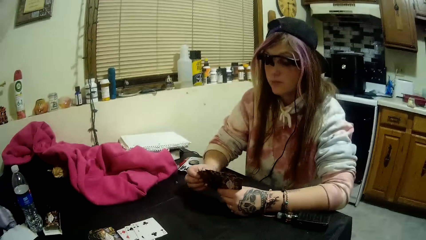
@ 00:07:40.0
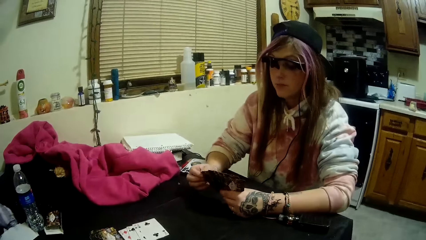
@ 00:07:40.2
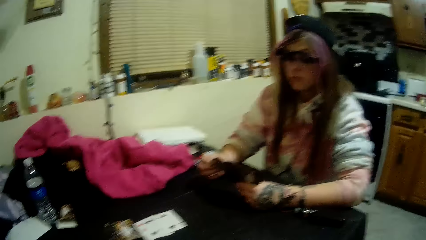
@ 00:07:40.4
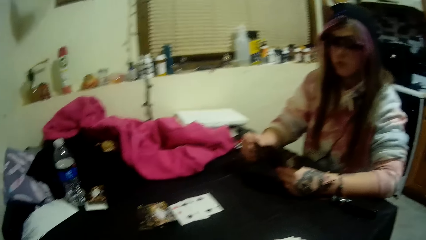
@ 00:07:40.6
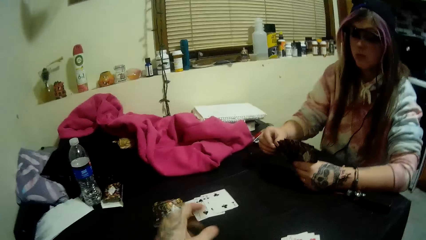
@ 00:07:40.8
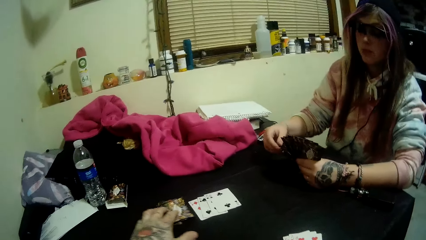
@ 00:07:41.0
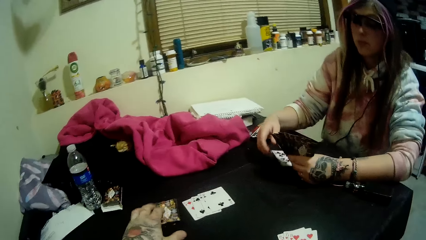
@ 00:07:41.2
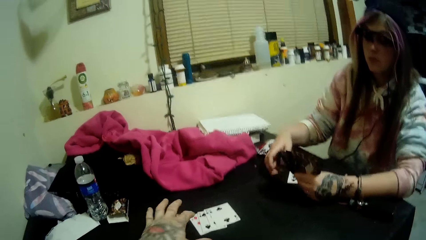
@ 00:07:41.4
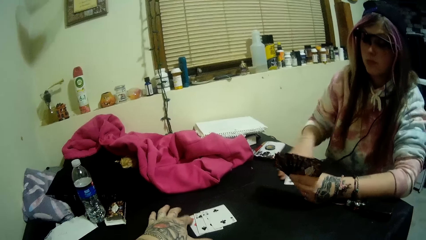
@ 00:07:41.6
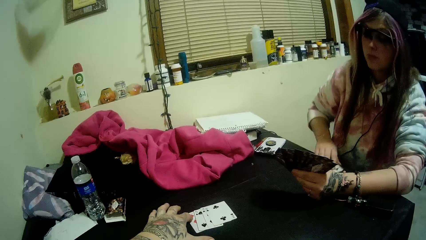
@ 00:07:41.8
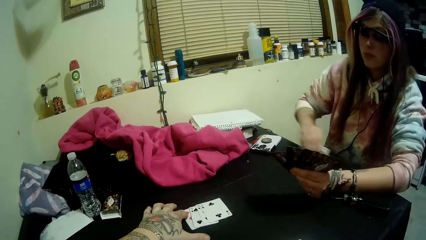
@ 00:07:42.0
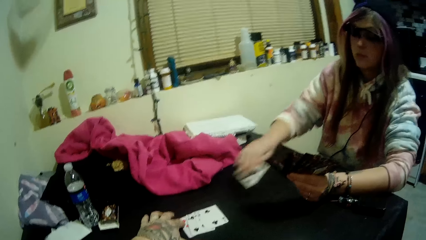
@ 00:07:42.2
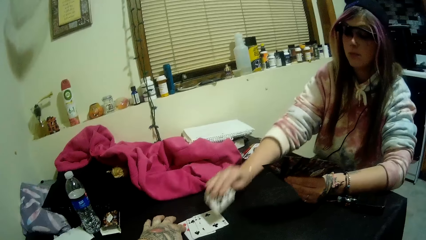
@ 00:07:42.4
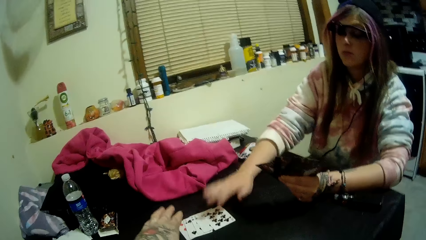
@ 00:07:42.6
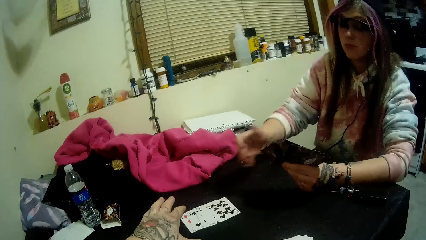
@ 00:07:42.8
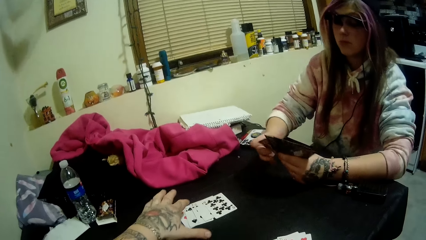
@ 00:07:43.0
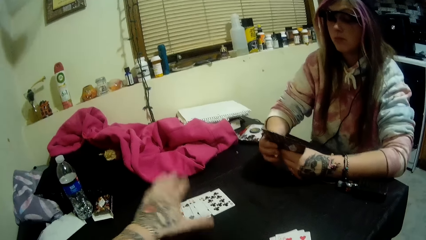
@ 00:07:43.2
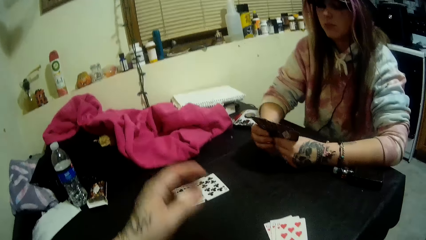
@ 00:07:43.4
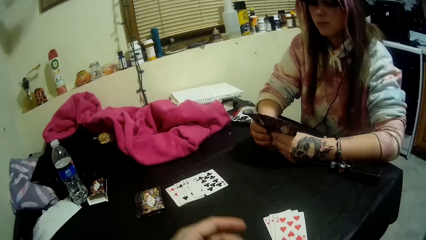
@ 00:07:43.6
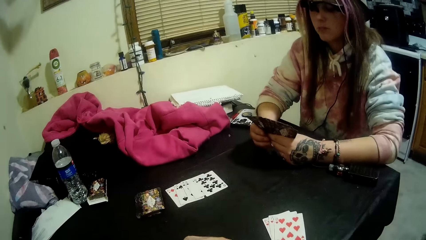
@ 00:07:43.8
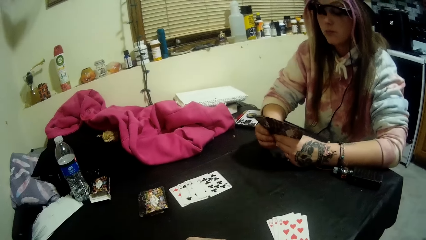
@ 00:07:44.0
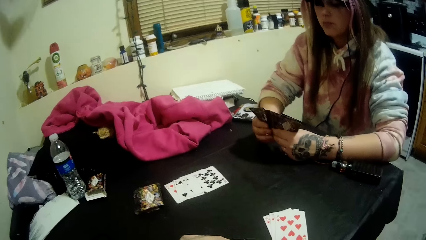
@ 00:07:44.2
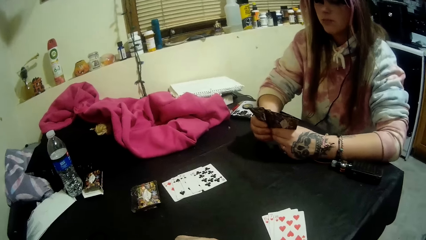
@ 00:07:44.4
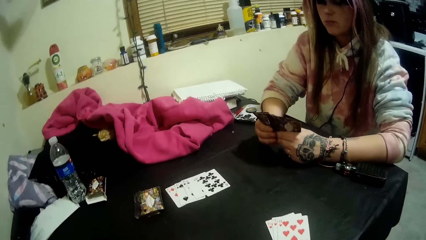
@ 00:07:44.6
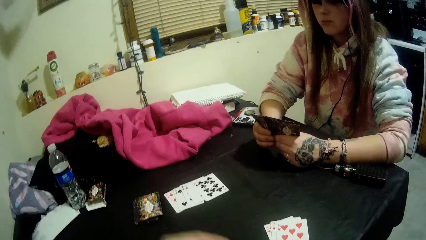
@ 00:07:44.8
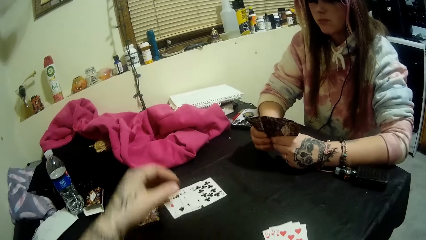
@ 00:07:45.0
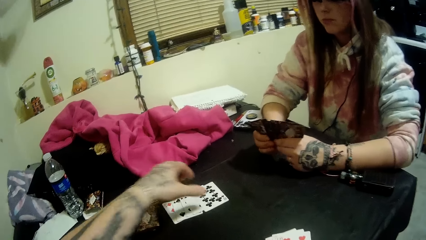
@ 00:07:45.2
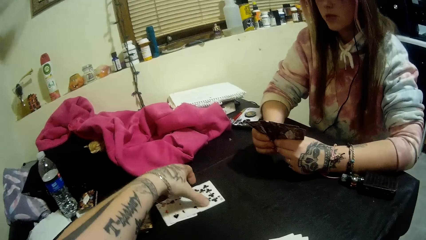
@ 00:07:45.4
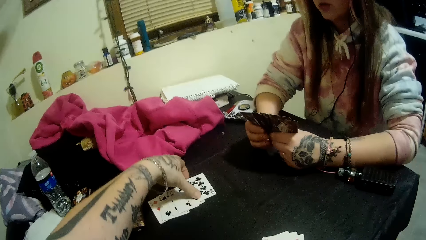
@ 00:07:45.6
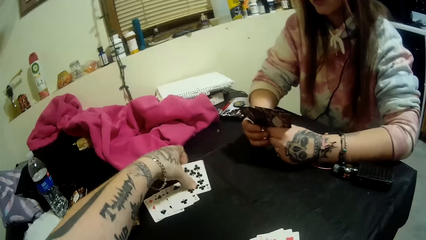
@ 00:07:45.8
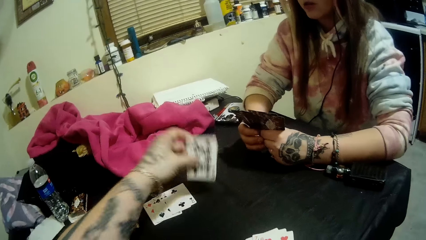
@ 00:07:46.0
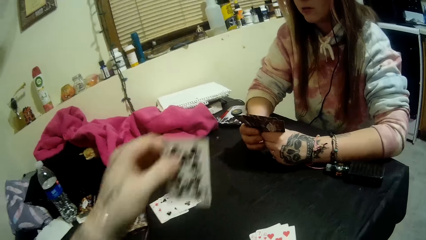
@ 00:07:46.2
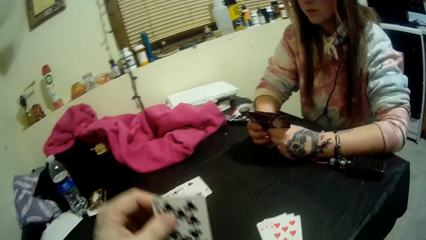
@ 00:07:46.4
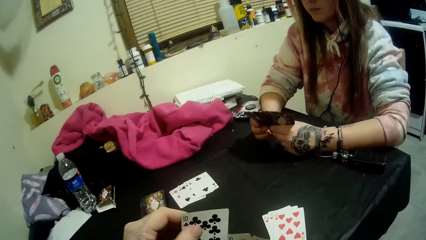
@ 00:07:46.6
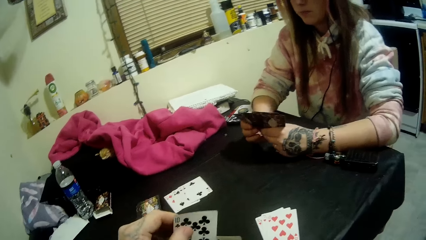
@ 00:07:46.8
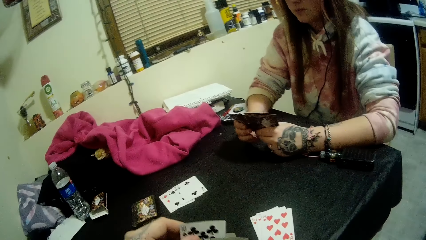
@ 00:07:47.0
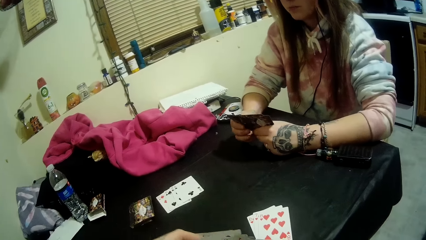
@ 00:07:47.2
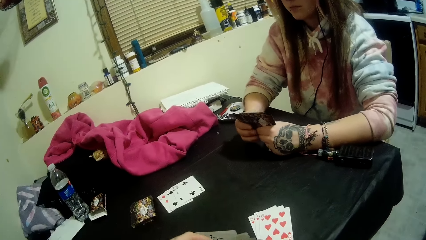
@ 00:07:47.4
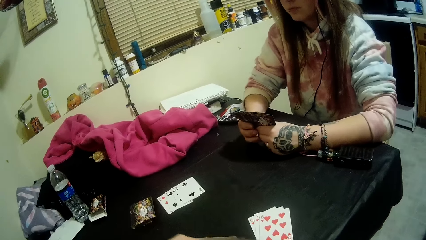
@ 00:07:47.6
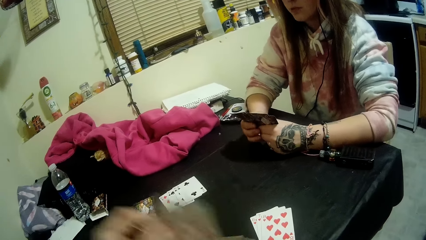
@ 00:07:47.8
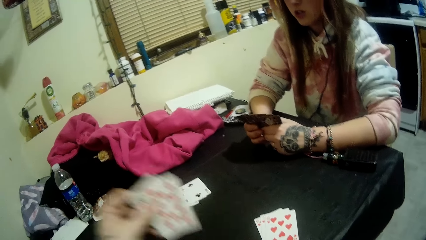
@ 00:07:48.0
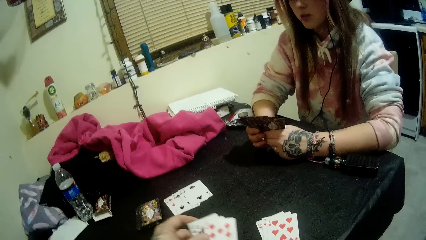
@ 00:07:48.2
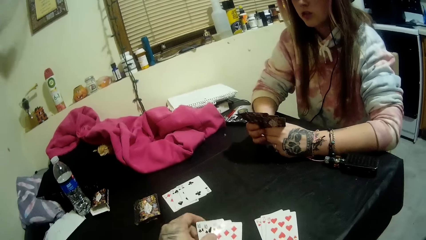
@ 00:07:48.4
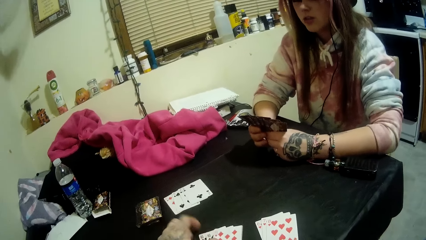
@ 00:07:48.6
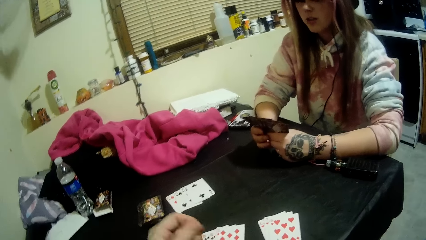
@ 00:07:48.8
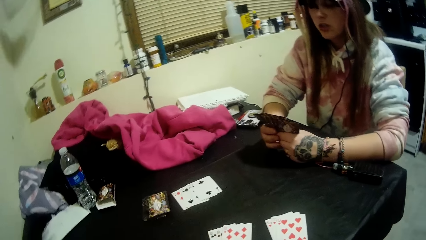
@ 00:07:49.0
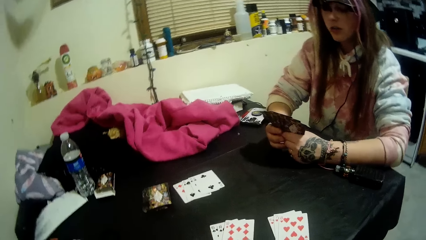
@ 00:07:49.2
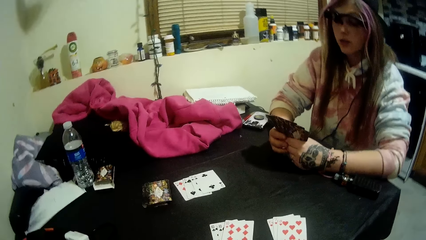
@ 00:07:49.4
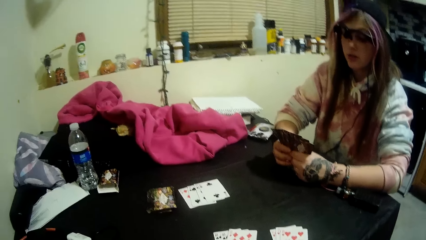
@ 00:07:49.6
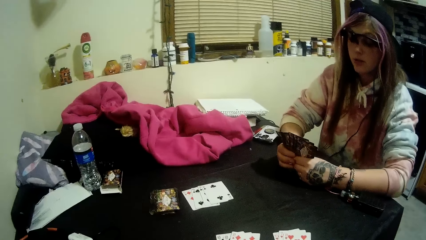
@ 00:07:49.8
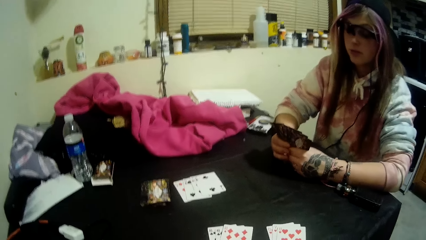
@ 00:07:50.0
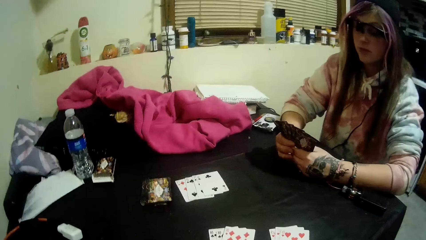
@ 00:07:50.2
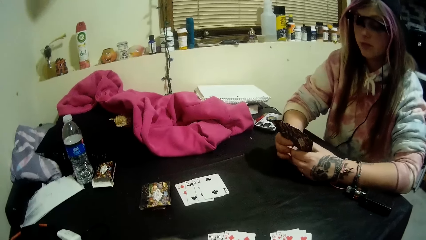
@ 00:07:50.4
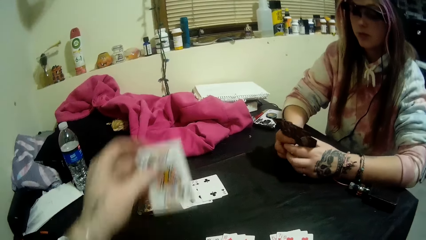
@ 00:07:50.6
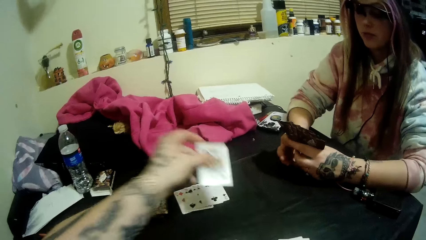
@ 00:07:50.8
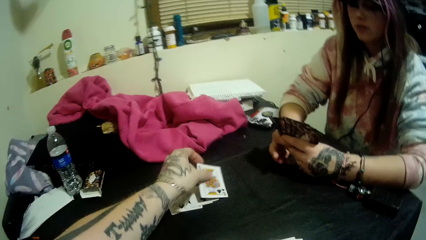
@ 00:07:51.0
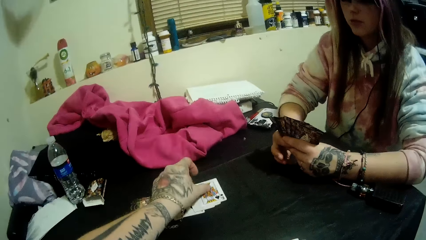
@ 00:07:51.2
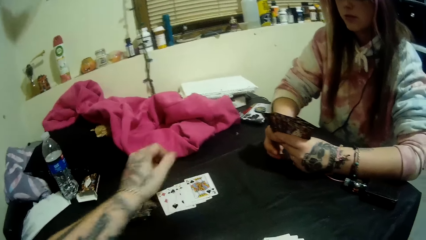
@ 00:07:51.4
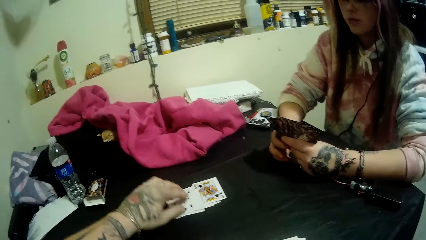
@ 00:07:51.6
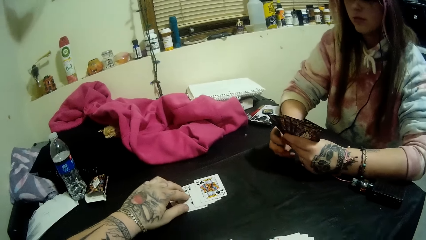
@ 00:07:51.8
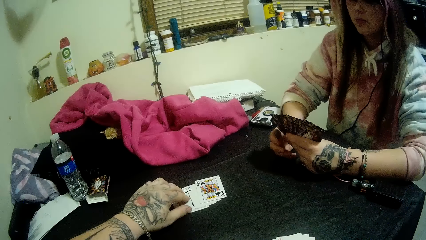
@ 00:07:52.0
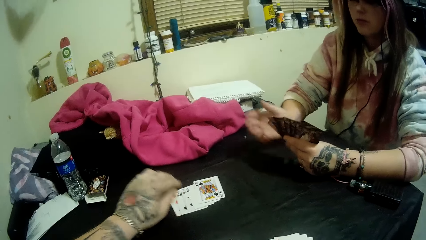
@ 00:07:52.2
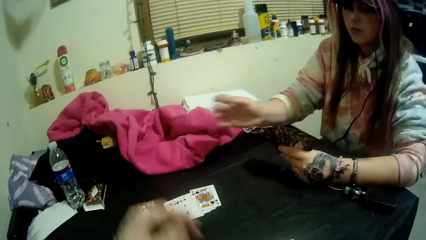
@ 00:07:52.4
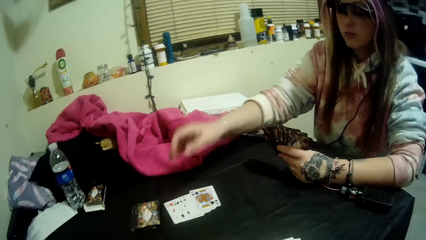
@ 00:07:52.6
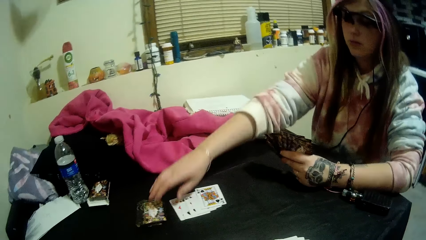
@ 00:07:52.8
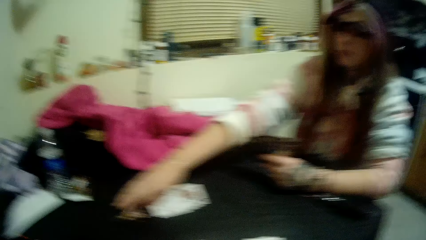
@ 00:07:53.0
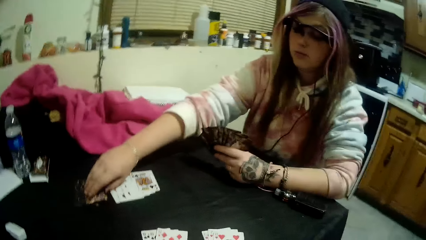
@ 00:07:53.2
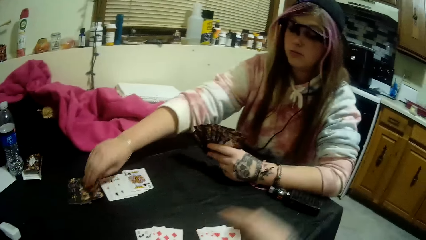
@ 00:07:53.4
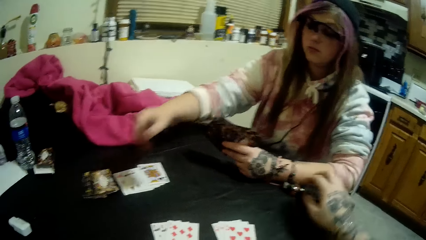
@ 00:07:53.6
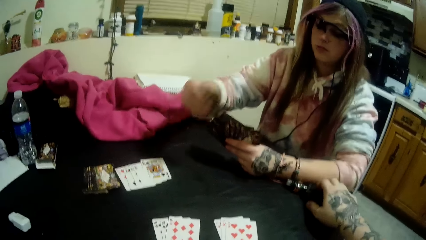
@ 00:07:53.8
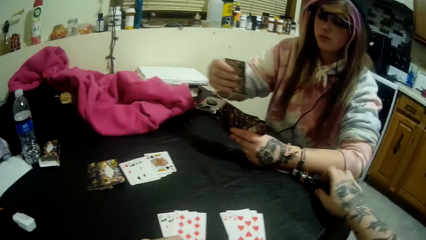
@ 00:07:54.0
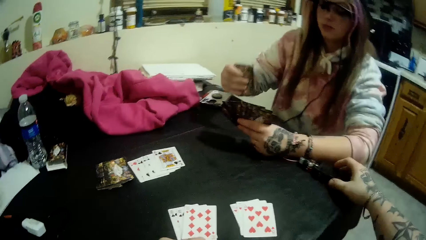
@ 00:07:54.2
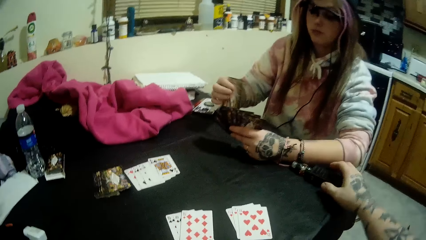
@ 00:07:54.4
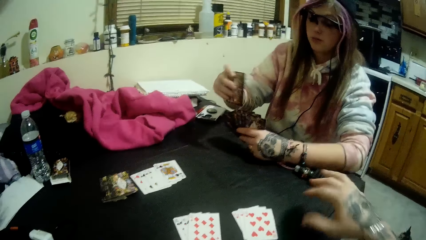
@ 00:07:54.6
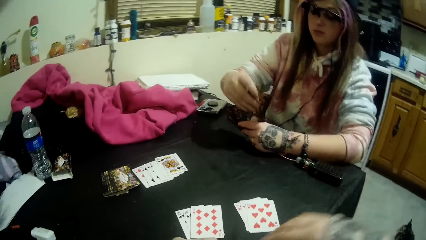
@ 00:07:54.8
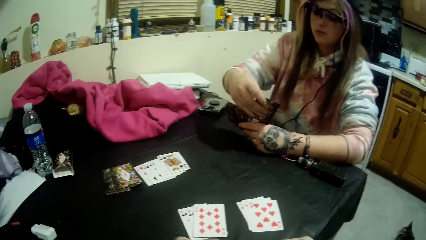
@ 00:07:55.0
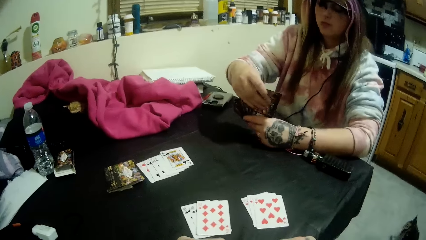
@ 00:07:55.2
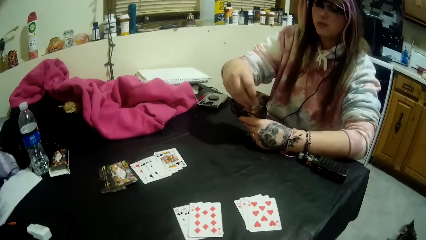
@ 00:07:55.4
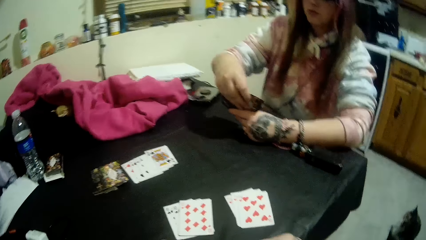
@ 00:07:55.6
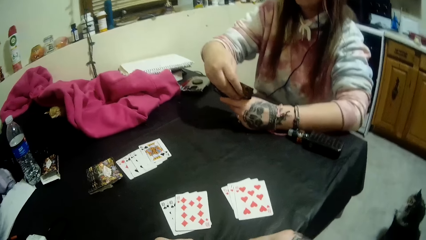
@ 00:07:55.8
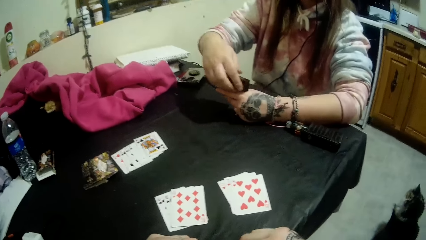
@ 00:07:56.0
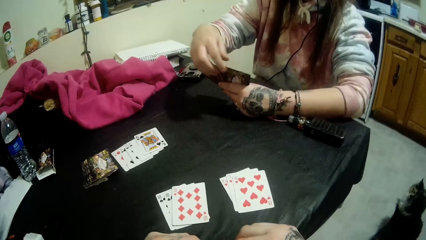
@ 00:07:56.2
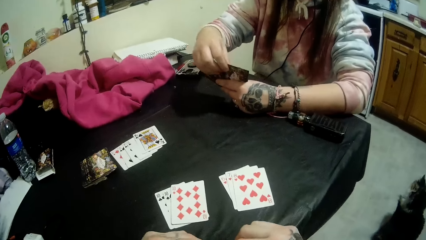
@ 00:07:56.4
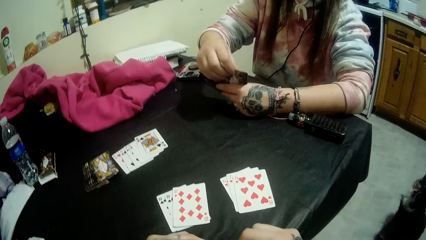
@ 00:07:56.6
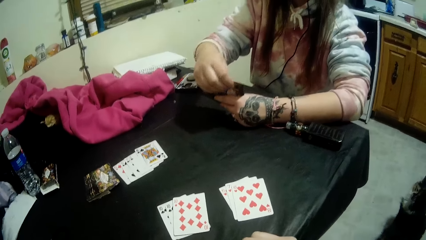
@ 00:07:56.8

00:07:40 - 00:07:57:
The camera wearer looks at a woman. The woman drops a card on the table. The camera wearer touches the pack of cards on the table with his left hand. The woman picks up a card from the table with her right hand and plays the card in her right hand on the table. The camera wearer picks up a card from the table with his left hand. He places the cards in his left hand on the table. He plays a card on the table with his left hand. He touches the cards on the table. The woman picks up a card from the table with her right hand. The camera wearer places his right hand on top of the bottle on the table.
